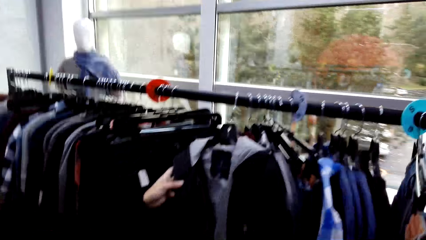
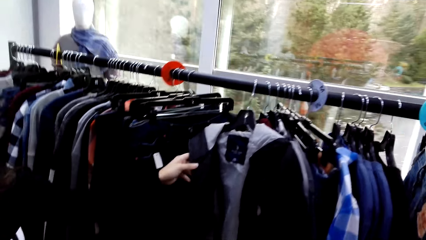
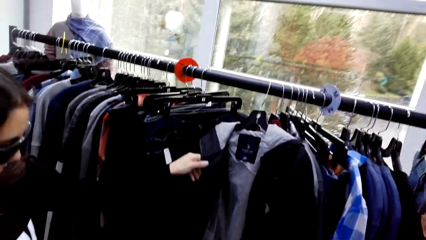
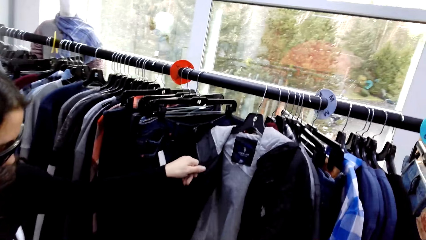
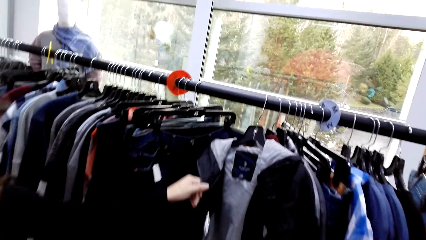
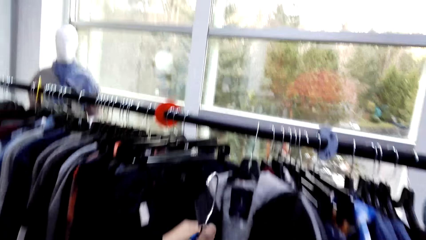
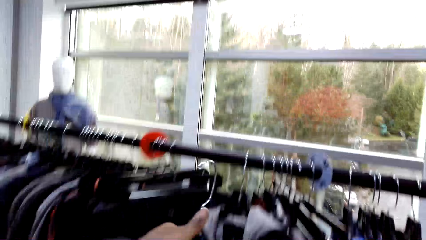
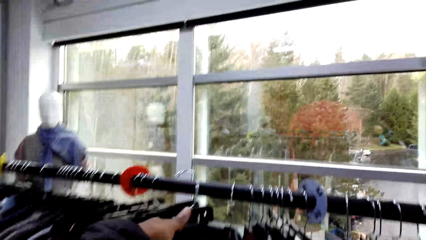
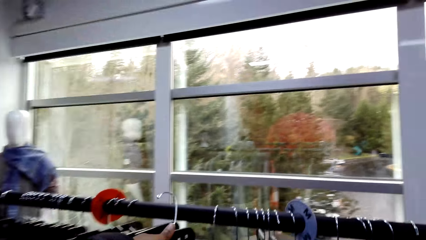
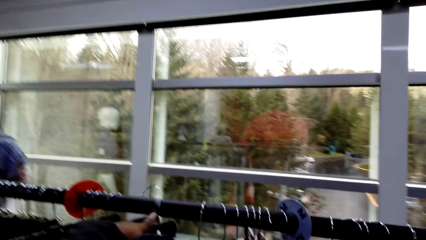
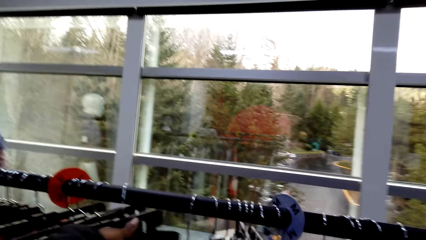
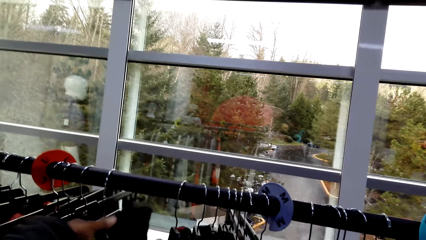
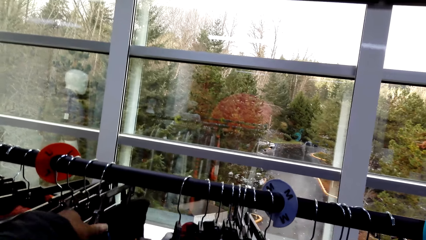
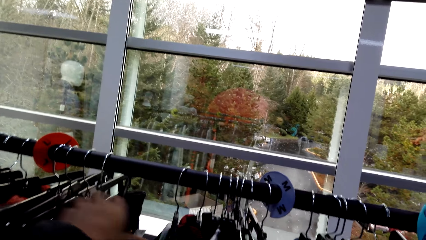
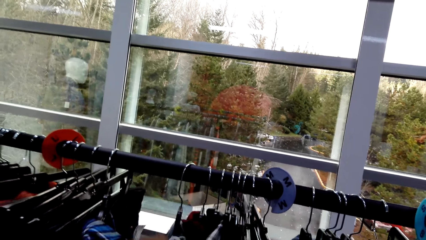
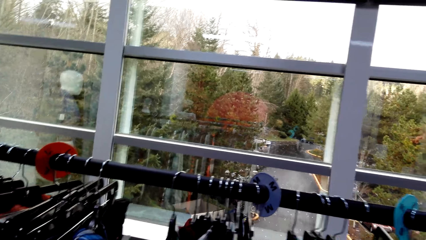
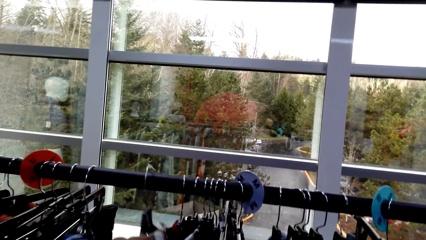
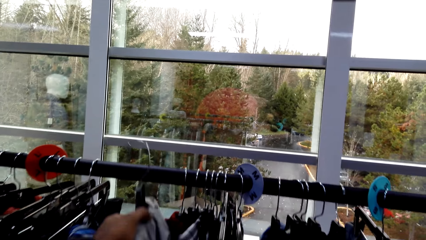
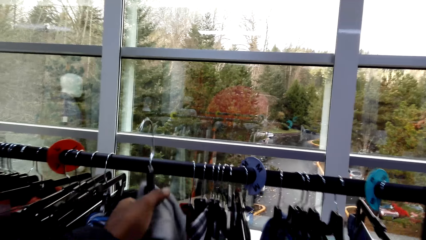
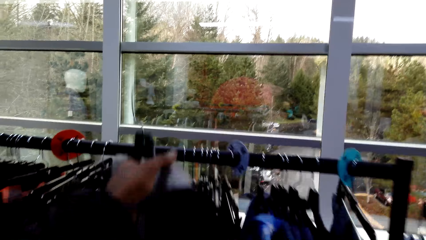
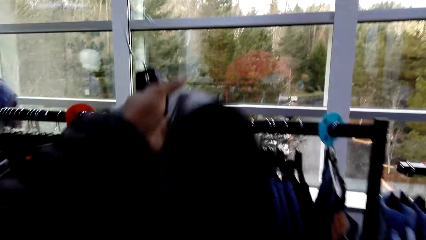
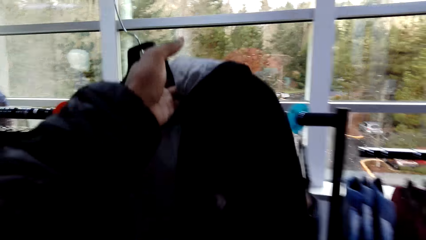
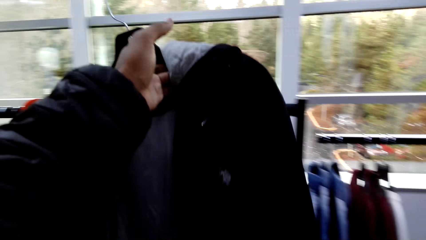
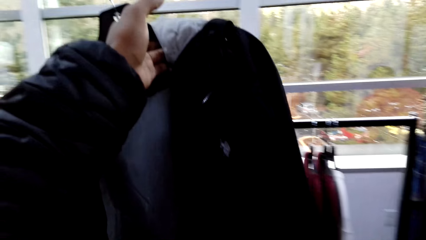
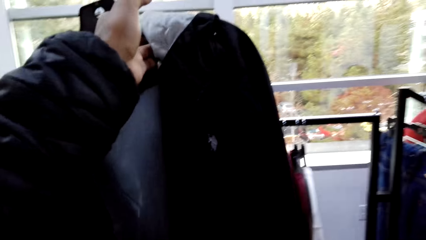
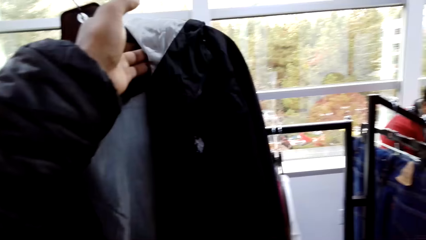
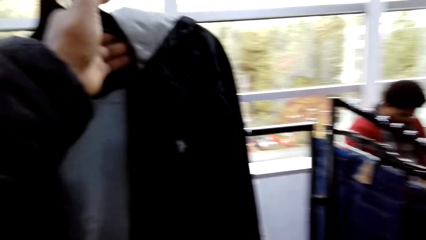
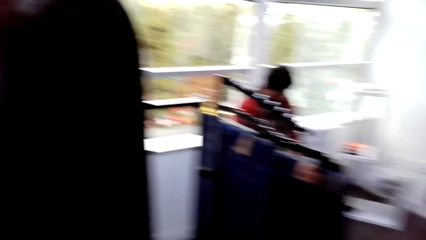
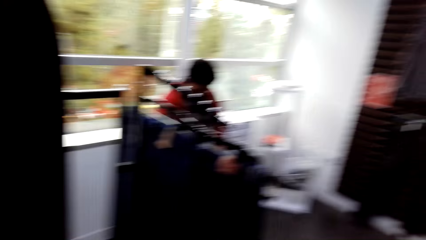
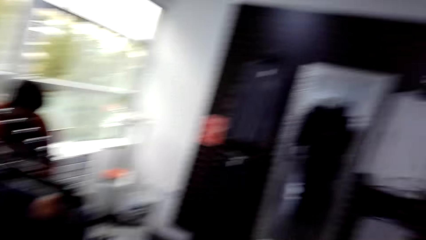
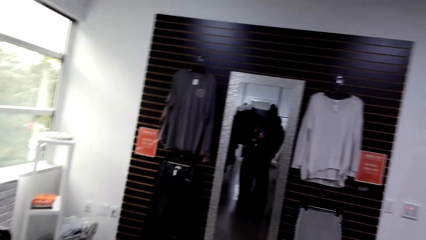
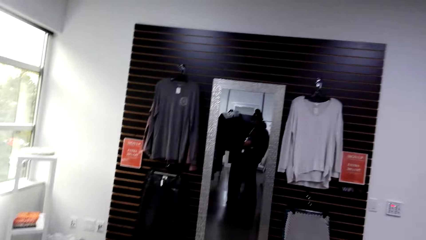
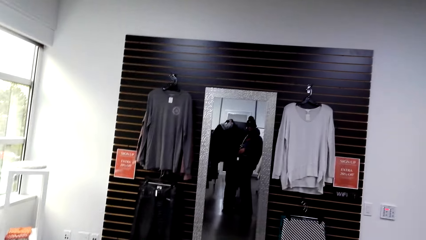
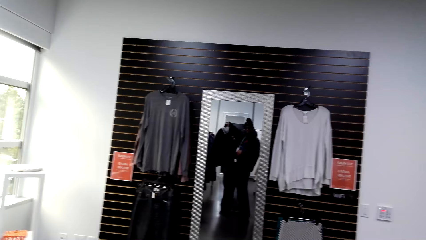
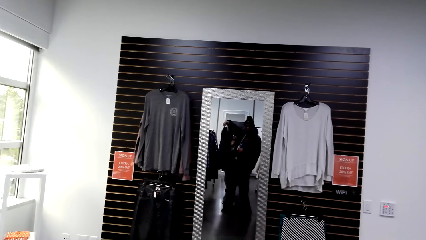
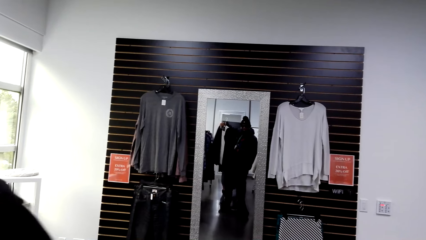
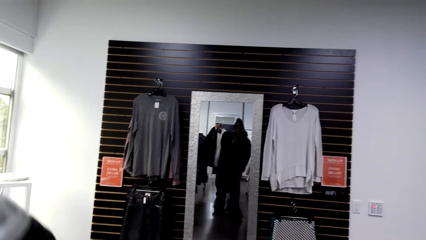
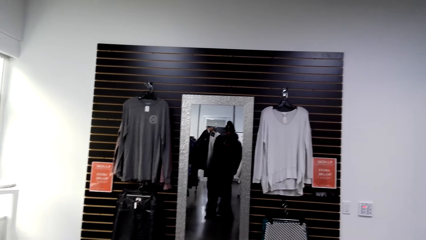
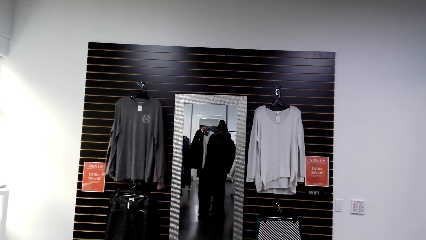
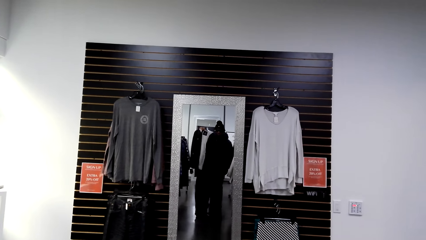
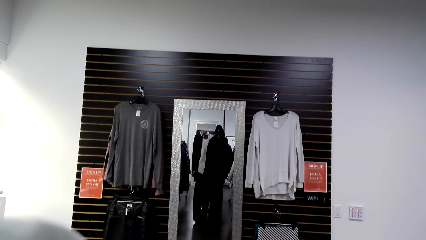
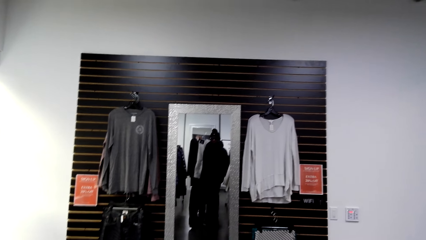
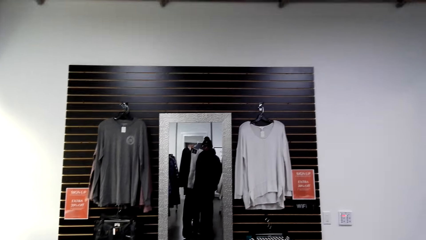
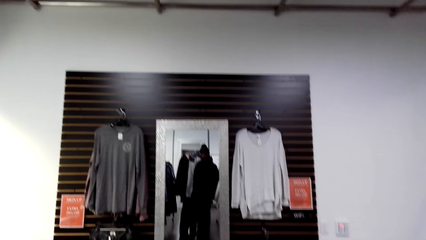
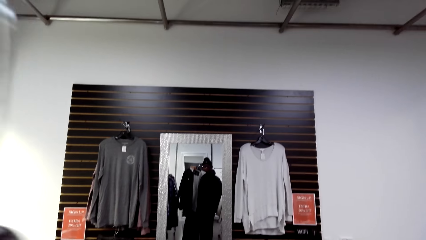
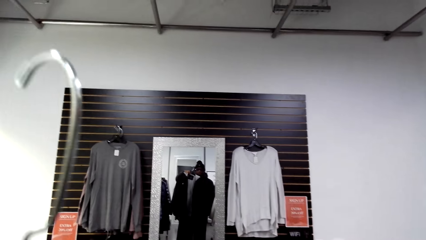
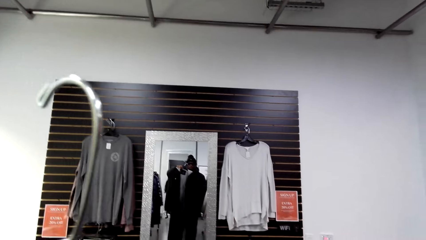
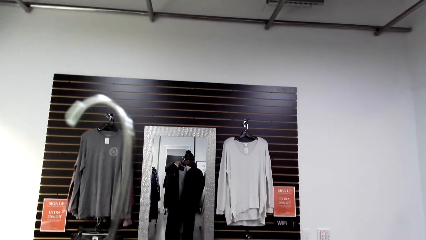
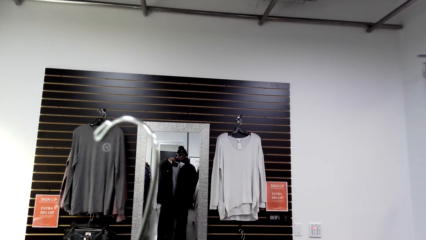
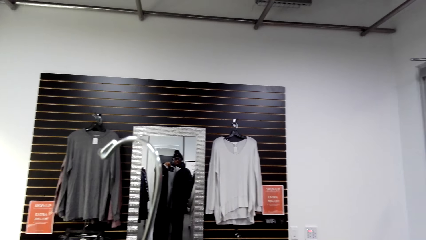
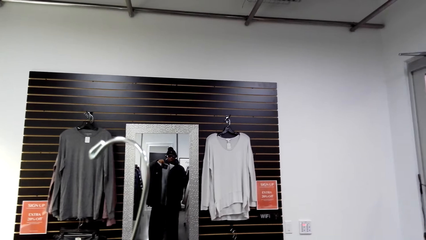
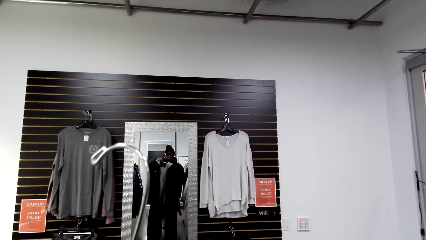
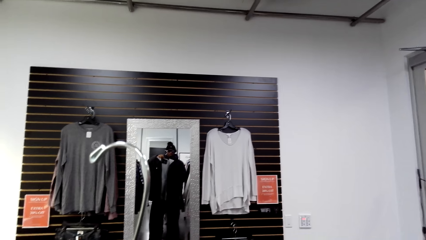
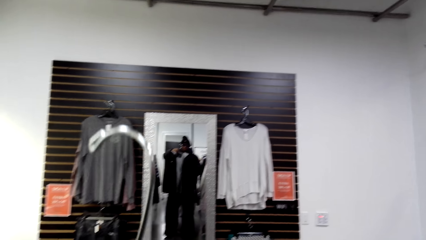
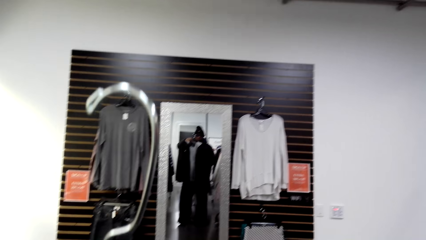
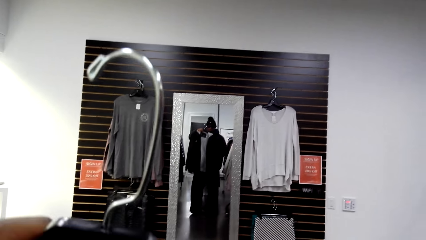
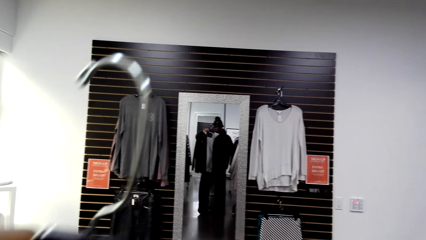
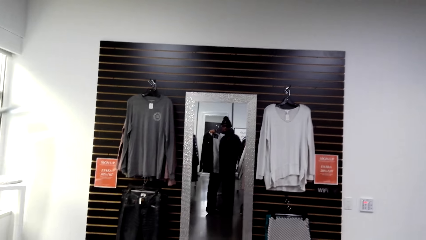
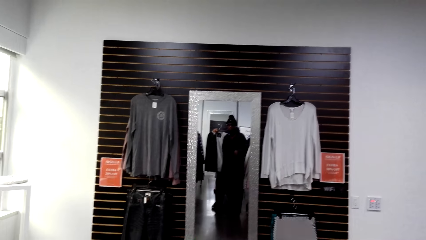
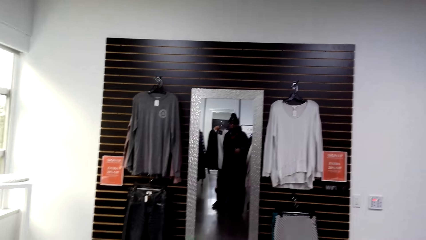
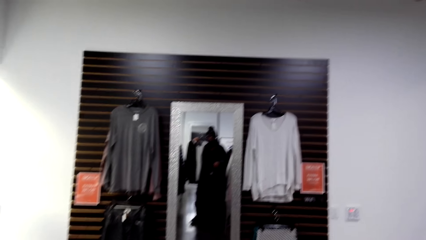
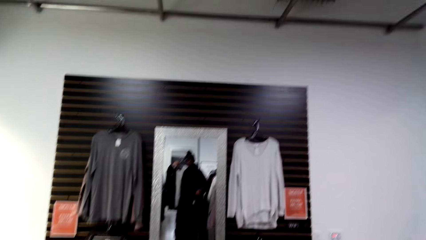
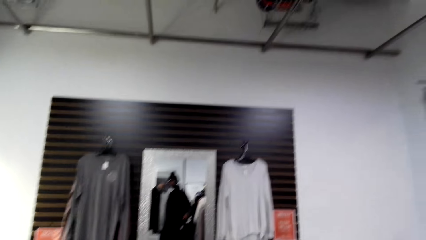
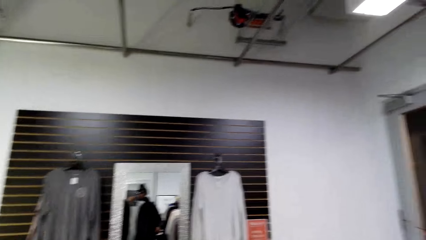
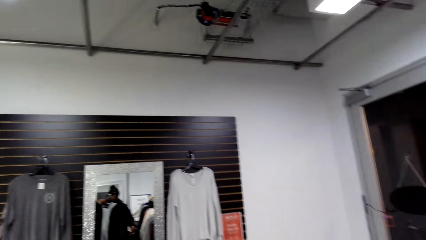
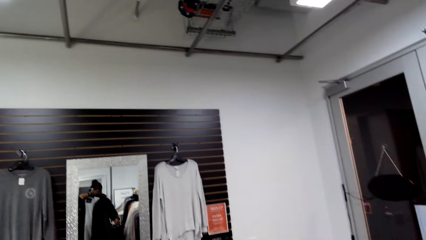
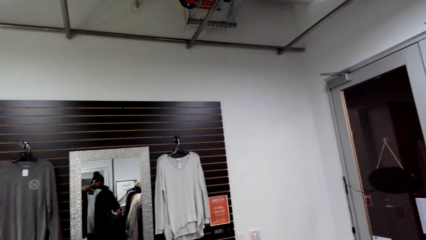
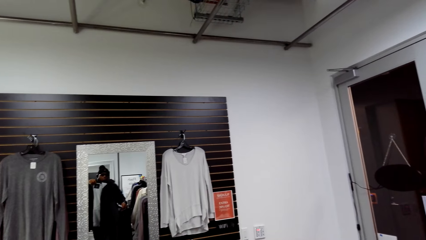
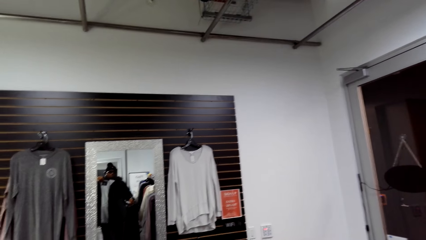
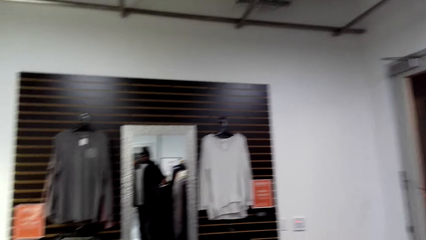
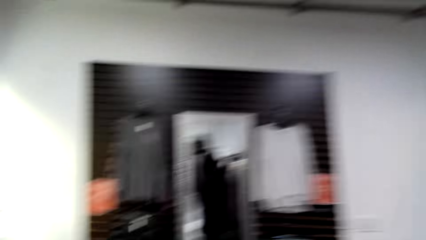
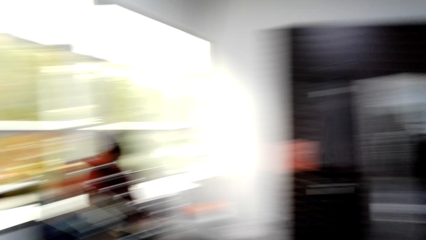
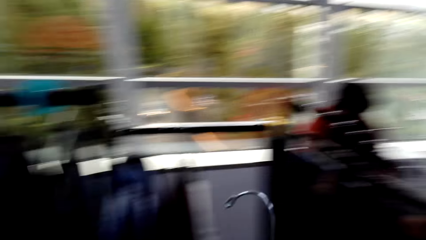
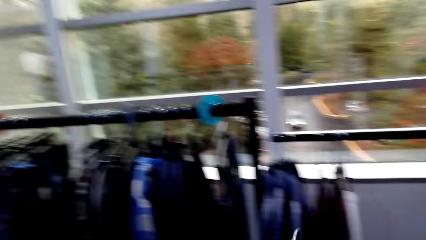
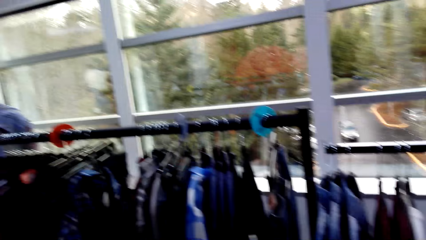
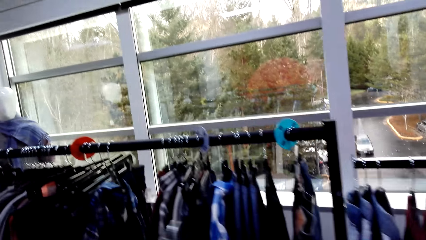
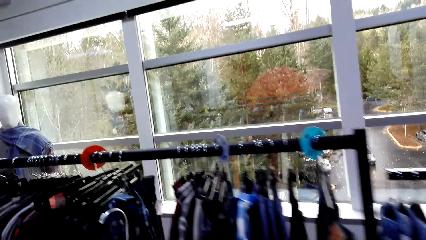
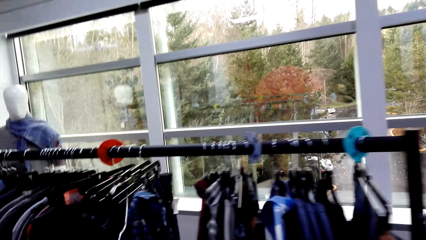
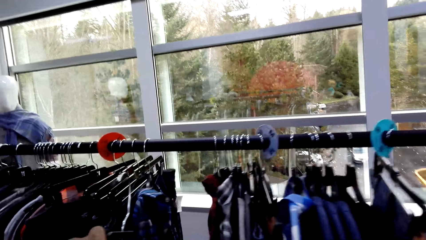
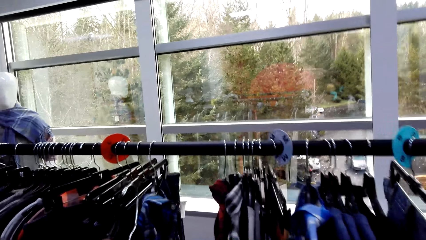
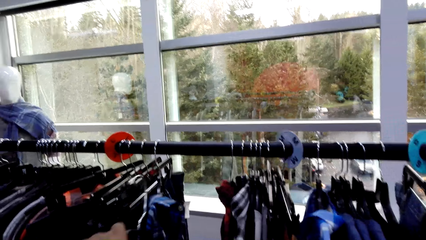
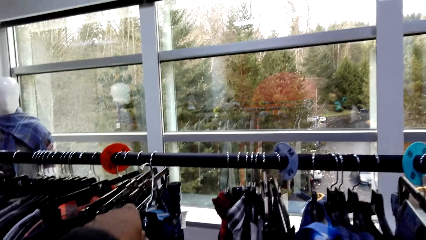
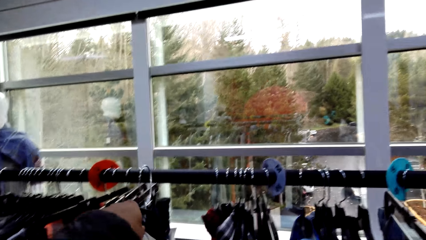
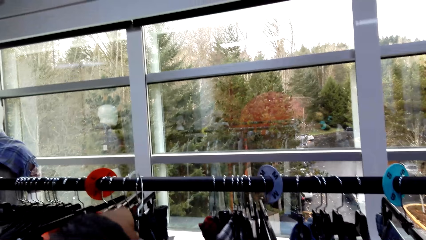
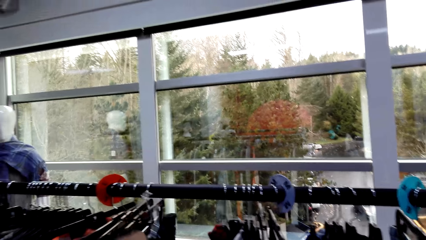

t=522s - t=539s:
A lady converses with the camera wearer. The camera wearer hangs the shirt on the hanger stand. They remove the jacket from the hanger stand. They turn to the mirror. They check the jacket on the mirror. They hold the jacket. They look at the mirror. They hang the jacket on the hanger stand.
